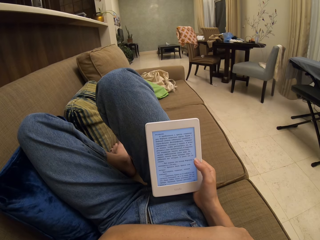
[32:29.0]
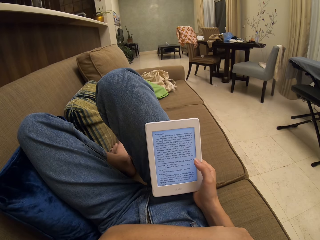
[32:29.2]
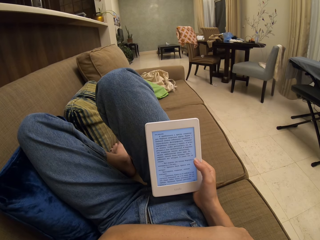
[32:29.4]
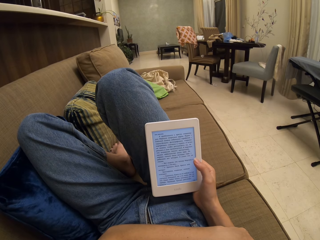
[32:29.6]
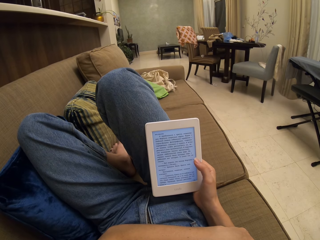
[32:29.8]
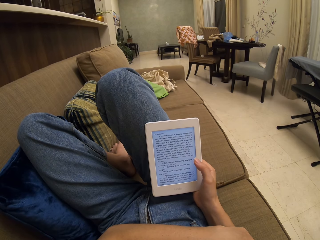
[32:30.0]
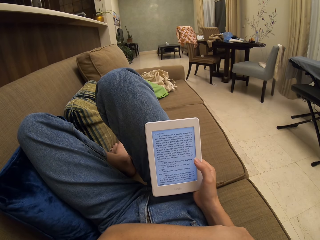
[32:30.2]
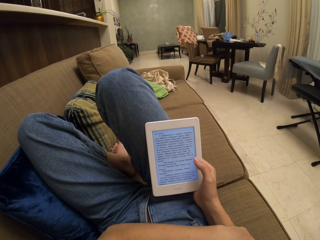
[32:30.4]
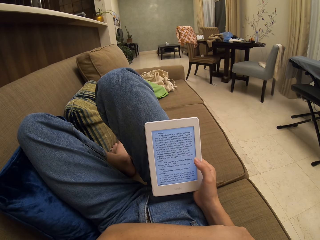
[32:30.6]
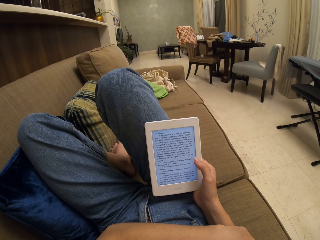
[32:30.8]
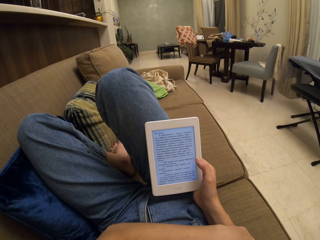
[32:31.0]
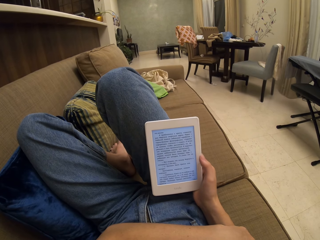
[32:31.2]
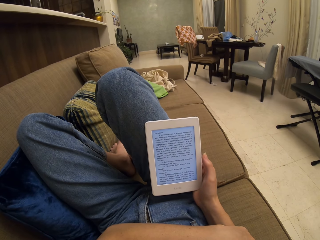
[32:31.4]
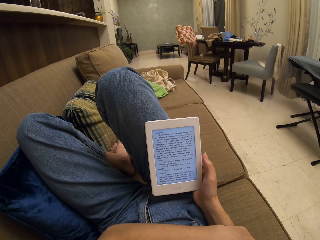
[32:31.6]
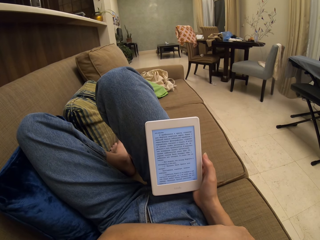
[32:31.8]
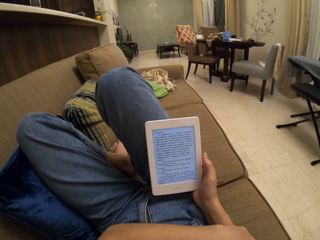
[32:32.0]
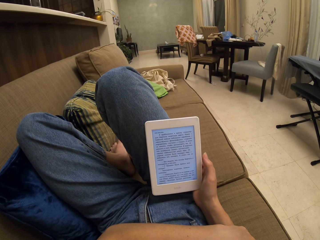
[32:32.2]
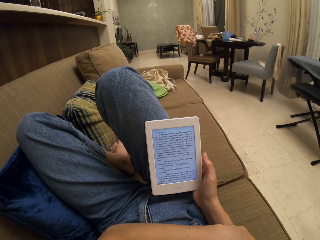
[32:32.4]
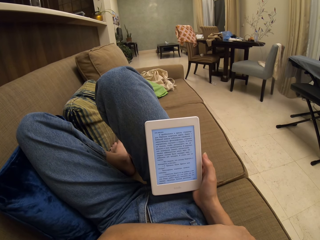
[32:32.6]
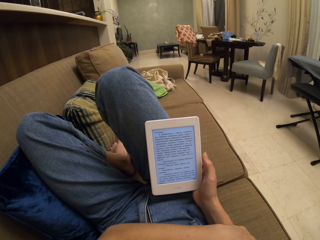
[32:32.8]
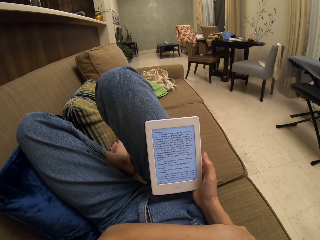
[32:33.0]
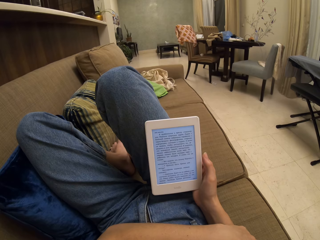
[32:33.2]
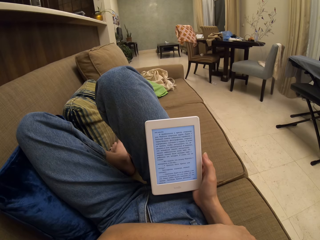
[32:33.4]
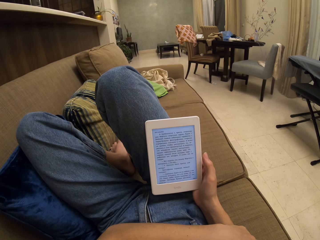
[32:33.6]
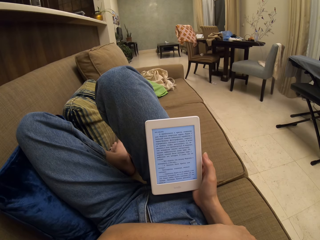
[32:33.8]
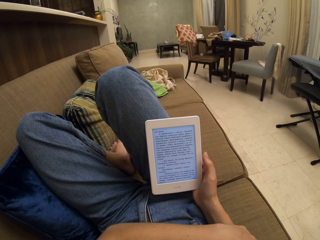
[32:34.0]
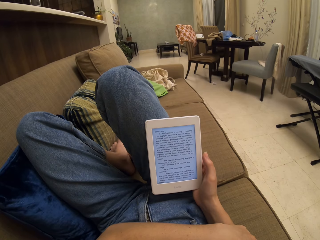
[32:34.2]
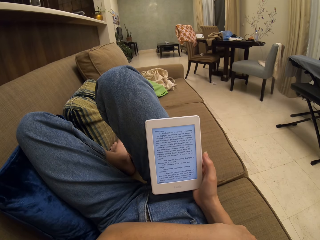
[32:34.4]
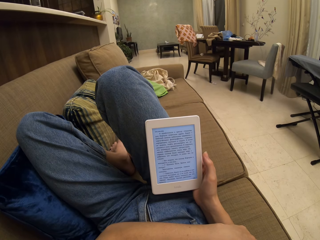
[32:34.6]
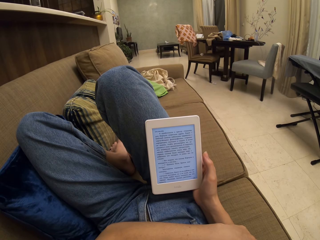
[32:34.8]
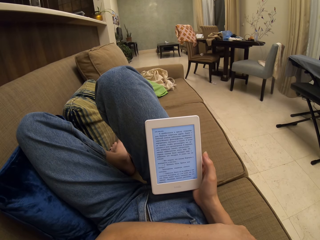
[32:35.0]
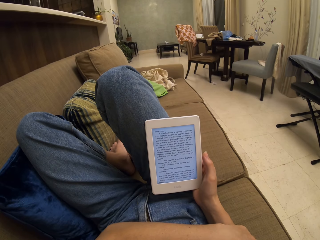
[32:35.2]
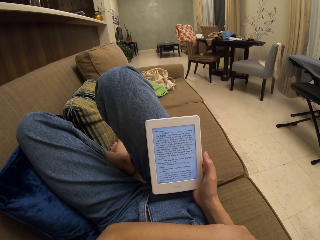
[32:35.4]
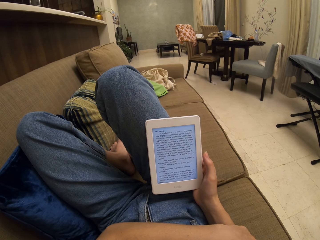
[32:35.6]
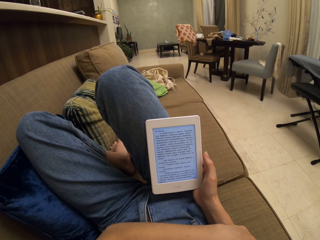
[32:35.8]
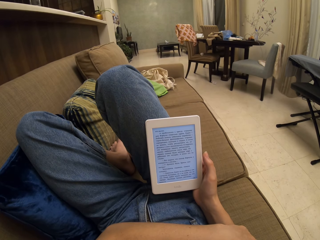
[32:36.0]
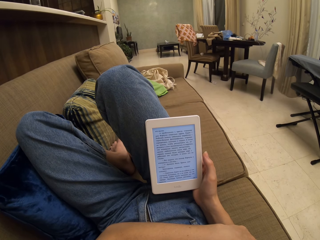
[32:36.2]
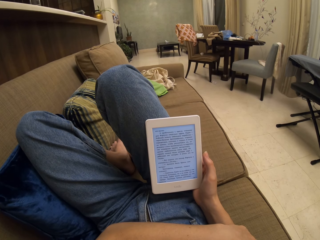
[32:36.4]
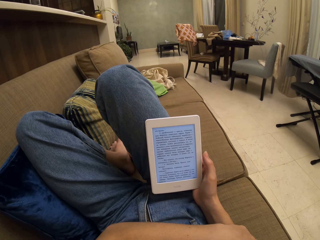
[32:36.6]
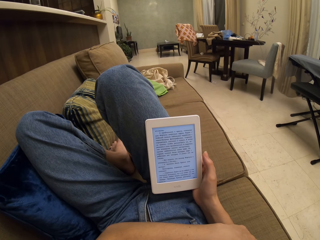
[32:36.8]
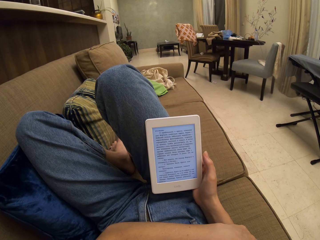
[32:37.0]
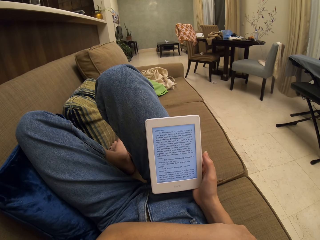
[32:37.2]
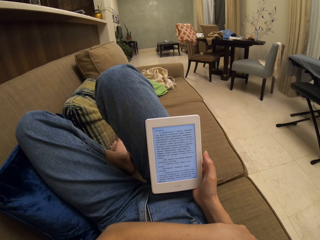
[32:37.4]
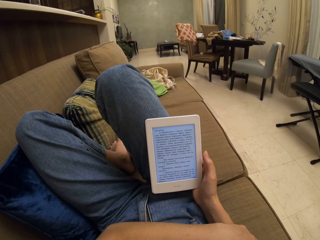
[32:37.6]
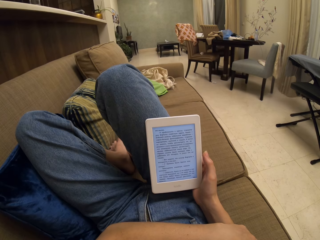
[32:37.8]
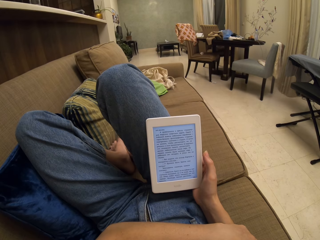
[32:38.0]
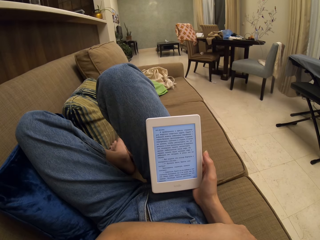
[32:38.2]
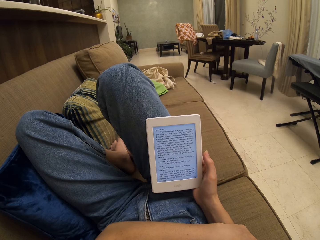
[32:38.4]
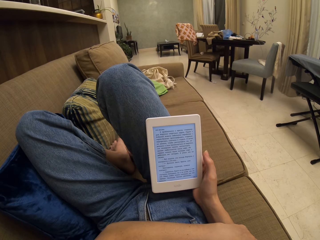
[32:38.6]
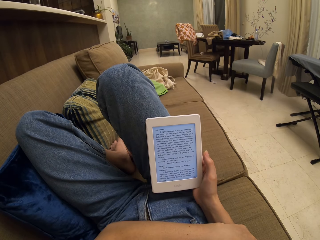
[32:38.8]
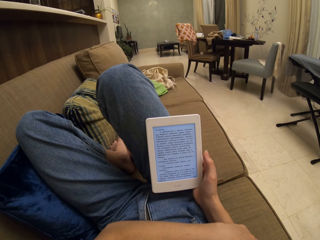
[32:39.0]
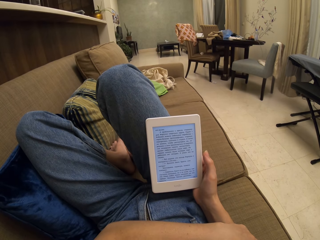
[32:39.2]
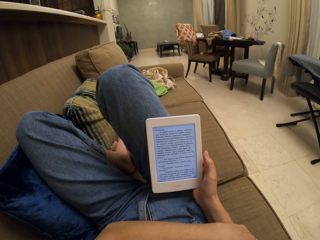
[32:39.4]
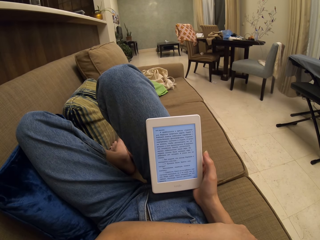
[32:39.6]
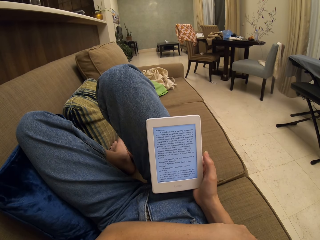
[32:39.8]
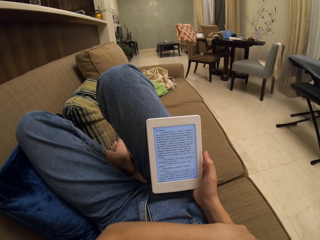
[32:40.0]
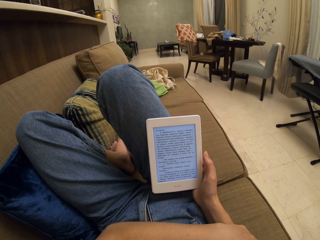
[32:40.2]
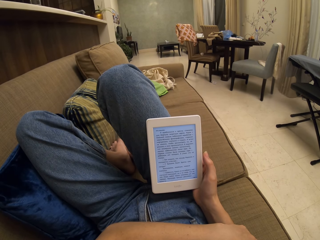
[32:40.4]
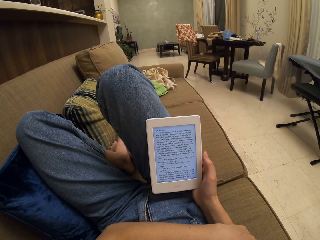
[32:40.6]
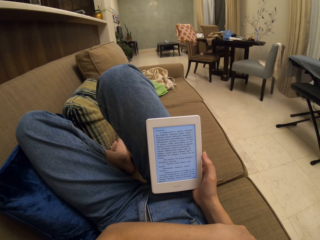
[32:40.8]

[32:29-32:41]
The camera wearer moves the thumb aside.

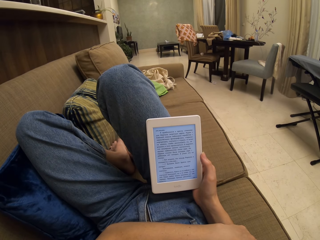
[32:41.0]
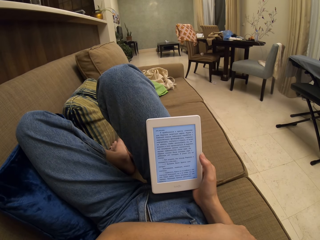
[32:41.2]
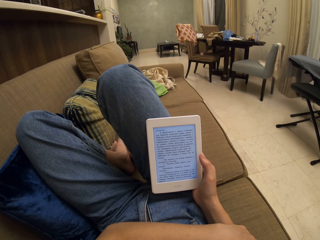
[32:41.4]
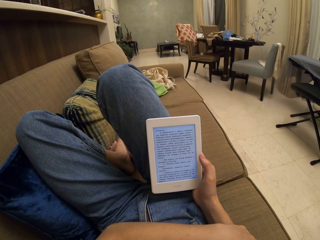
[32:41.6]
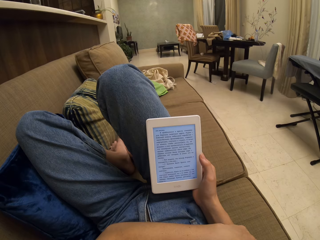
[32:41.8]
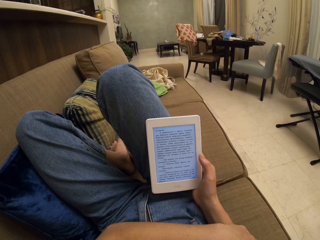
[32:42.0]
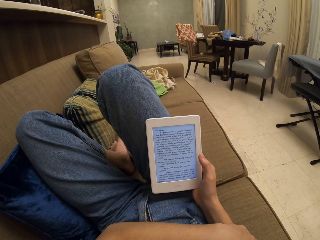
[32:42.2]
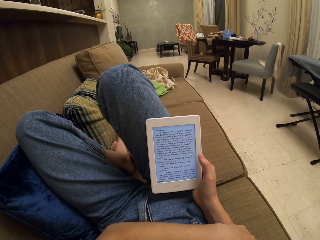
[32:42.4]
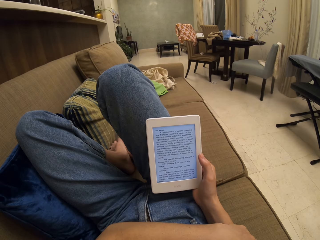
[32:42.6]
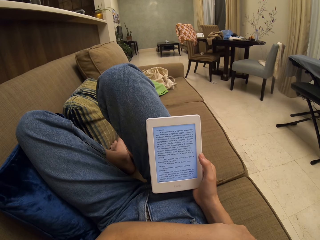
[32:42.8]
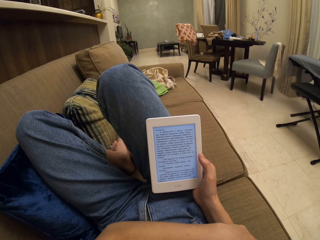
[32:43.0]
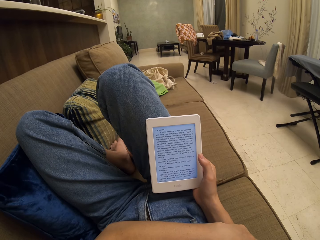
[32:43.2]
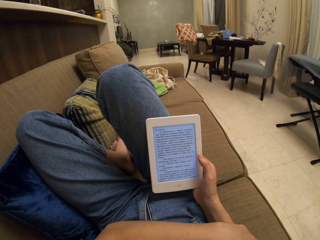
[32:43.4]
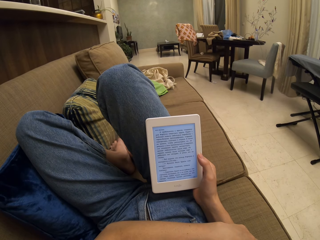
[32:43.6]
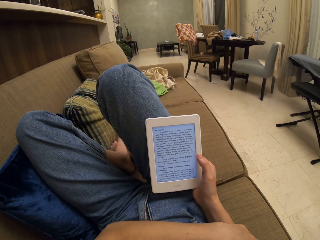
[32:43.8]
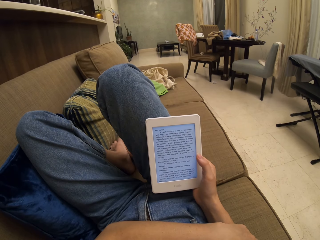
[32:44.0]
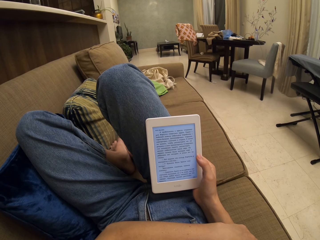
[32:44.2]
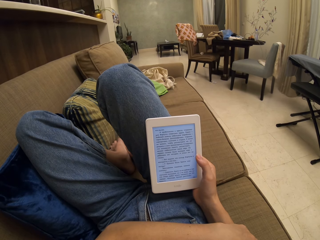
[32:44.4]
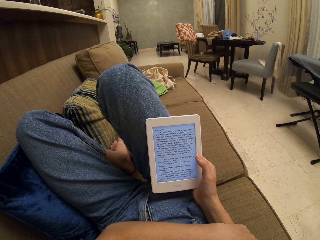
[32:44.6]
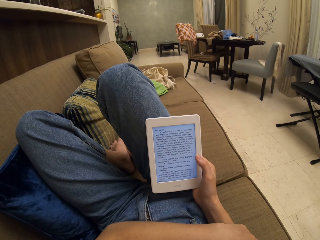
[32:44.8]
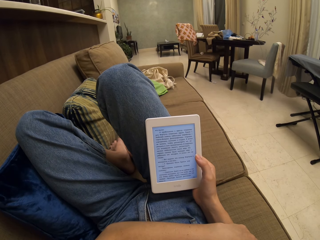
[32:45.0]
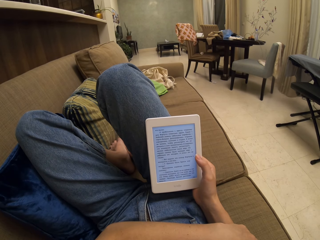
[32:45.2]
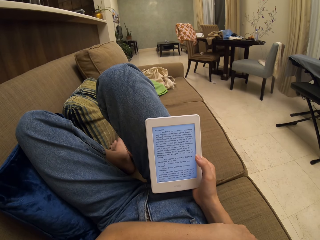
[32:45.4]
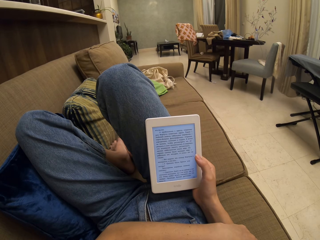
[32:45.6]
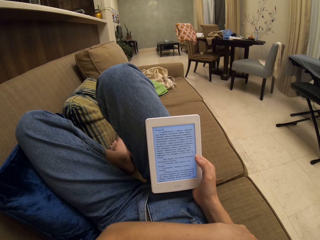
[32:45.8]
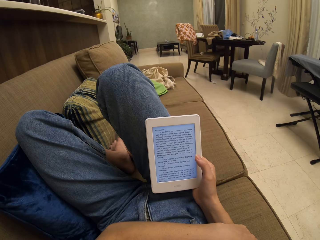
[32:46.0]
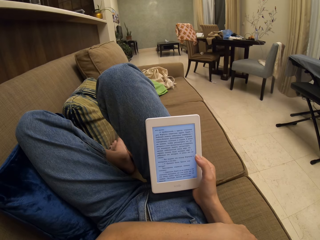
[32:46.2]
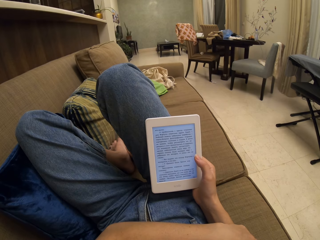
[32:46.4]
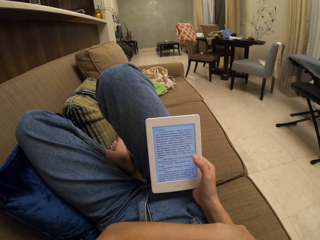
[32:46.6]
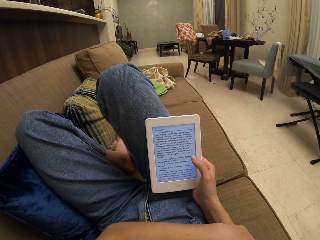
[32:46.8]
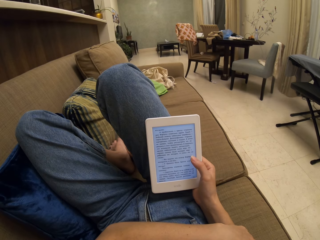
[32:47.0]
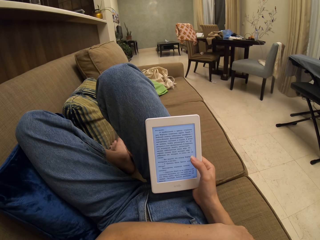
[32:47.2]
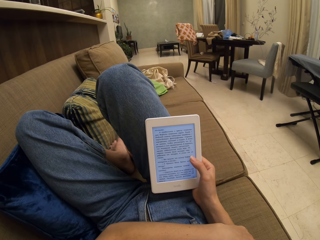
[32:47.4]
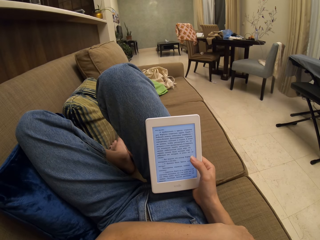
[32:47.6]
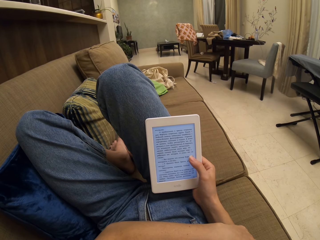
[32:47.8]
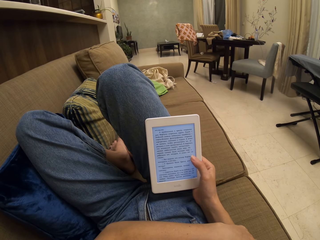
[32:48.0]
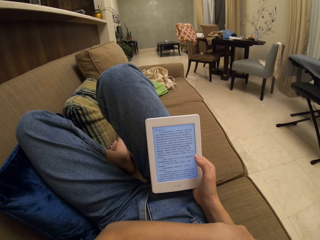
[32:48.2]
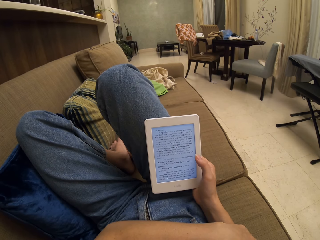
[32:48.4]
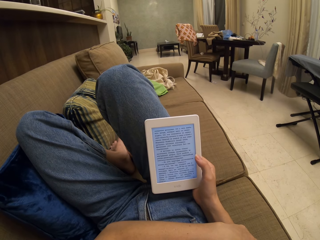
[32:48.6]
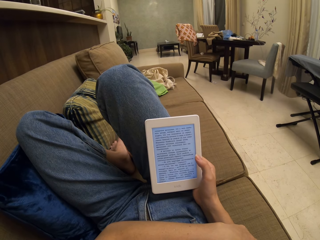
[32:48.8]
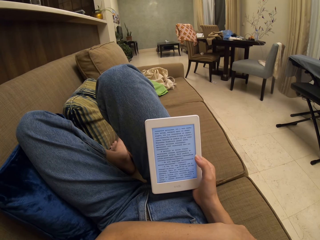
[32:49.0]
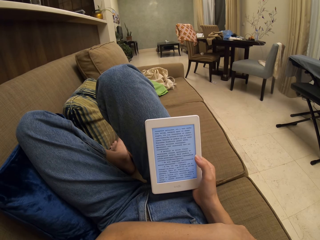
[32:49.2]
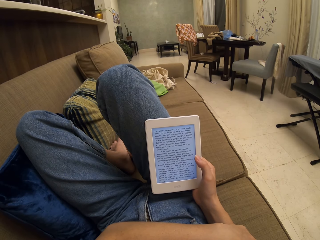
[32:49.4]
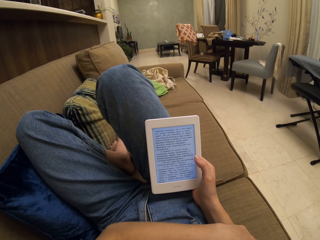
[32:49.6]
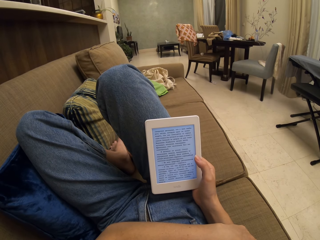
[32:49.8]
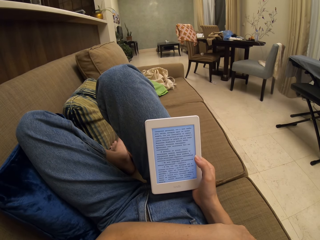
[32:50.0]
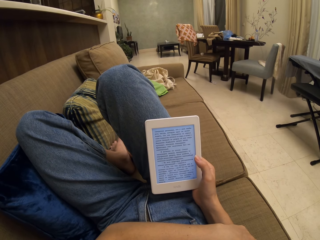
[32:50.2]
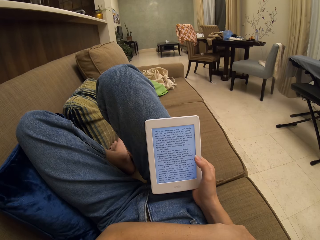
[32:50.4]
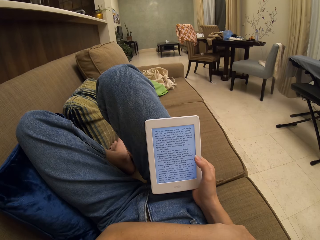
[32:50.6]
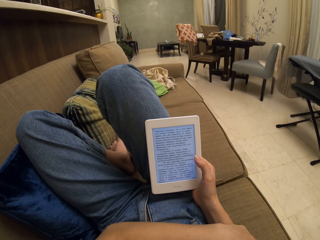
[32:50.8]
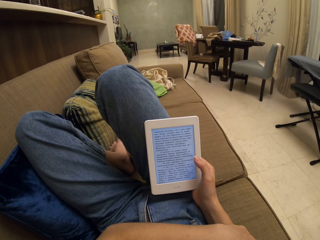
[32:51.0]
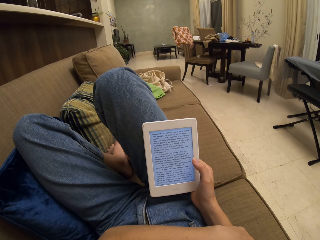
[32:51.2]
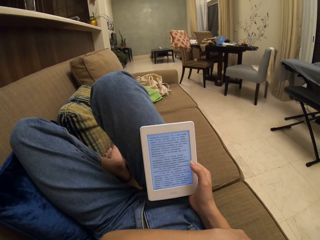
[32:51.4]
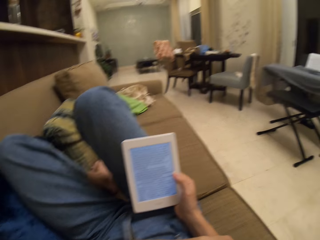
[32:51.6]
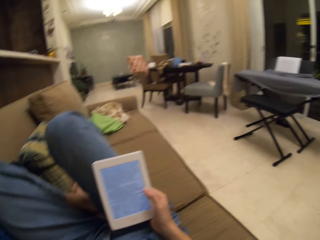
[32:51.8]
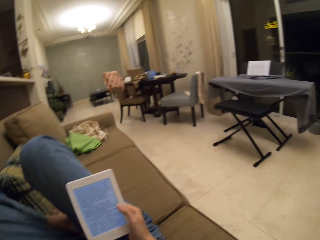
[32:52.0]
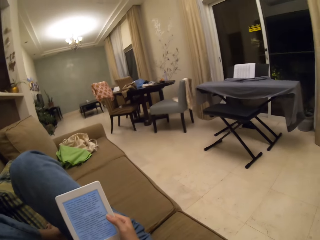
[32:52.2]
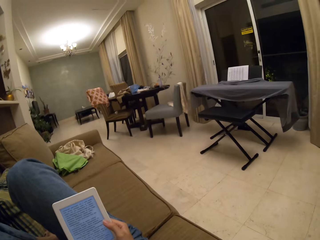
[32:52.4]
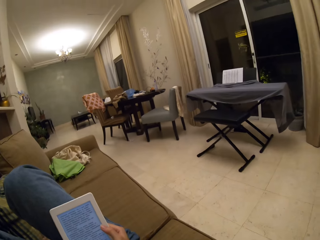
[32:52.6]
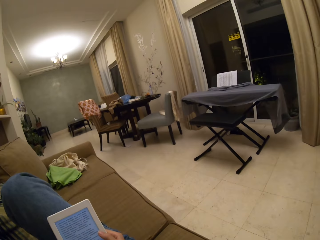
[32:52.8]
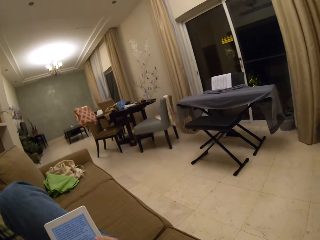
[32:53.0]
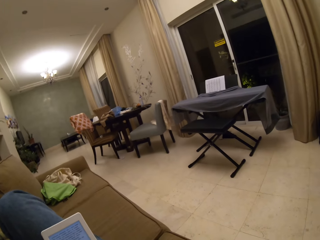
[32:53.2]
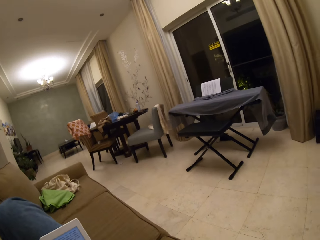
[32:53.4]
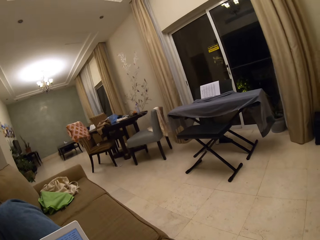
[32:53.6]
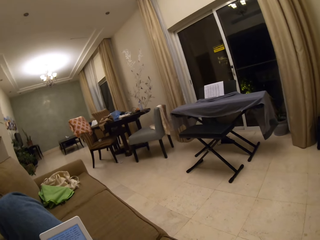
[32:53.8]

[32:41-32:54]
The camera wearer operates the tablet. They read a book on the tablet. They look aside.
